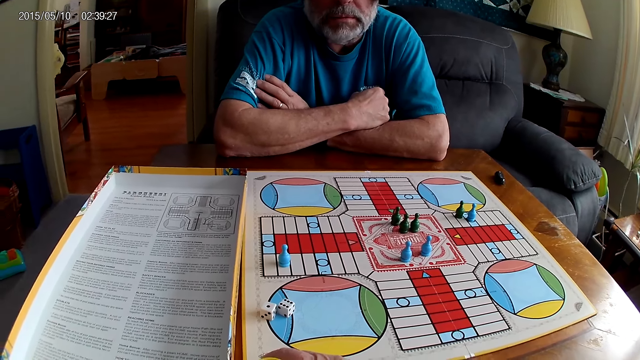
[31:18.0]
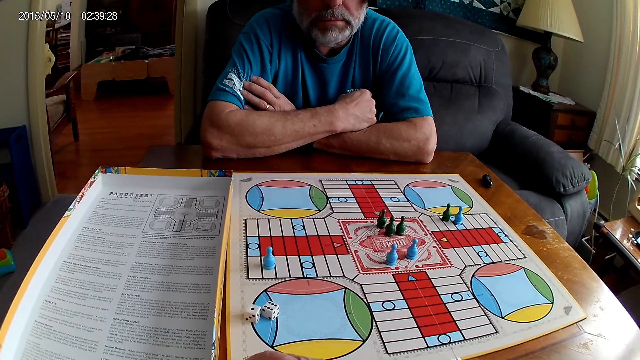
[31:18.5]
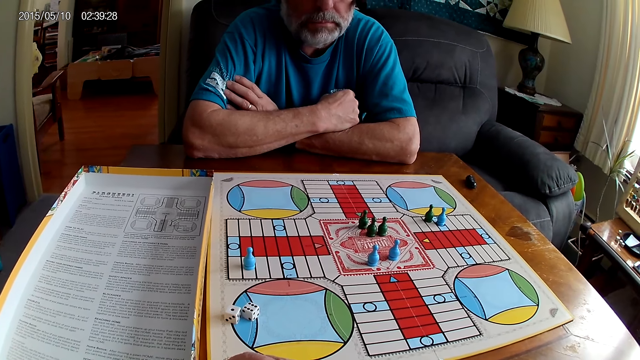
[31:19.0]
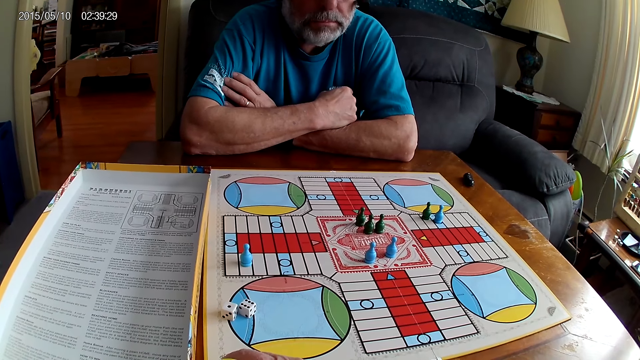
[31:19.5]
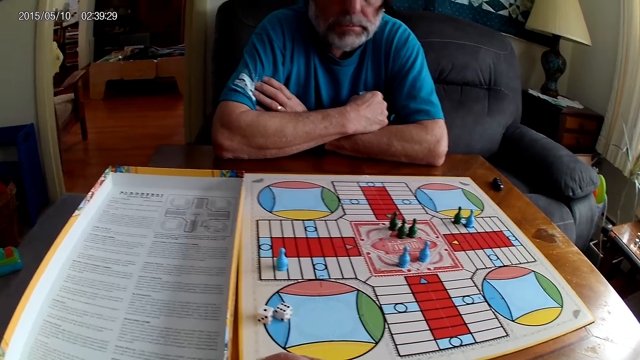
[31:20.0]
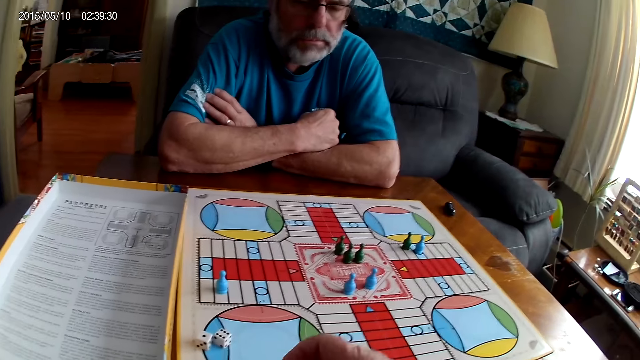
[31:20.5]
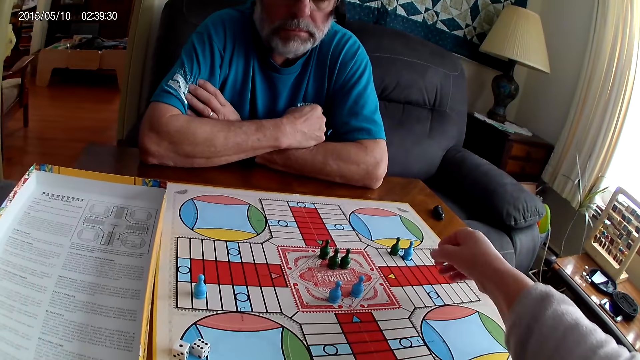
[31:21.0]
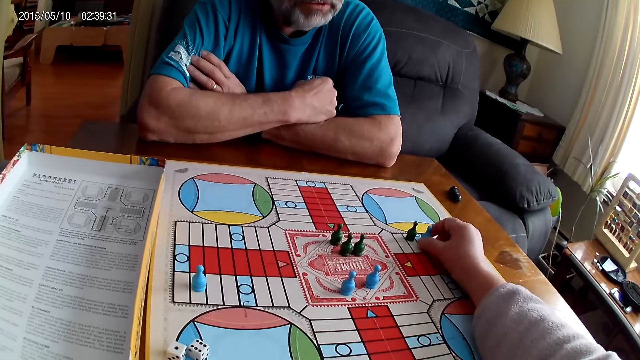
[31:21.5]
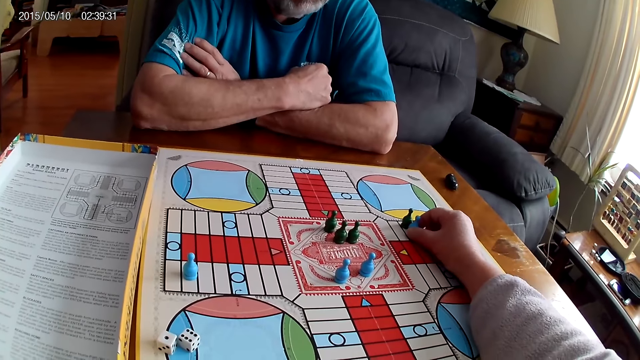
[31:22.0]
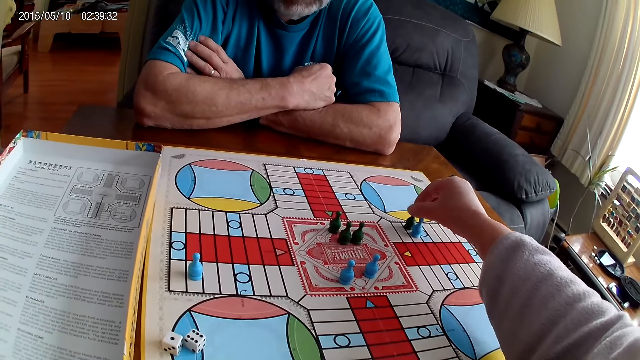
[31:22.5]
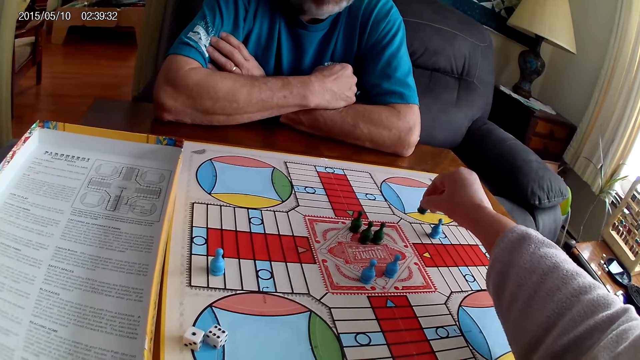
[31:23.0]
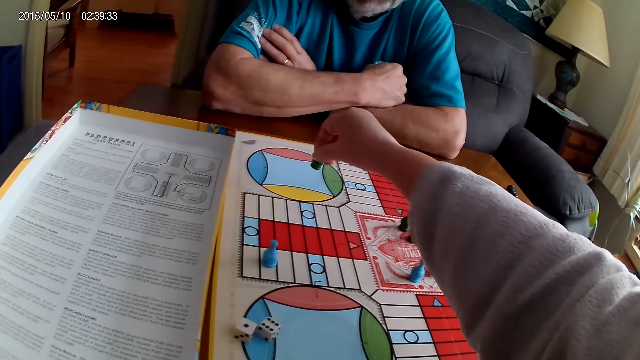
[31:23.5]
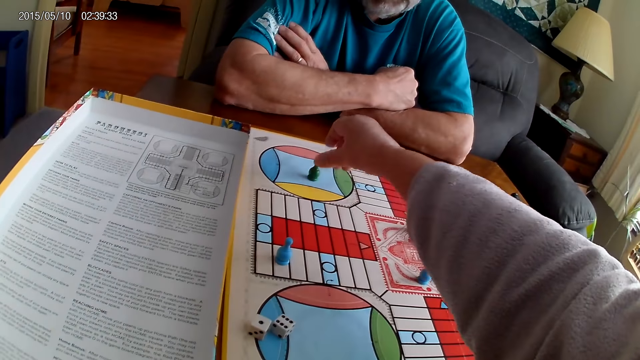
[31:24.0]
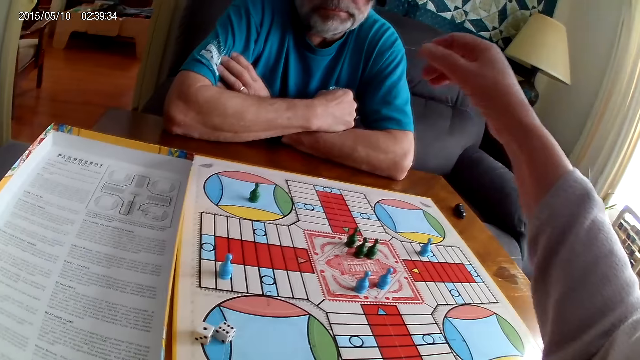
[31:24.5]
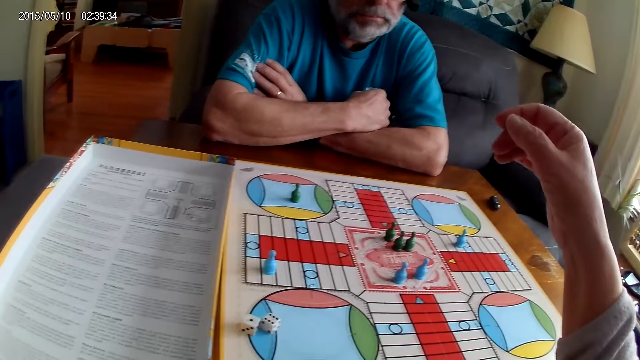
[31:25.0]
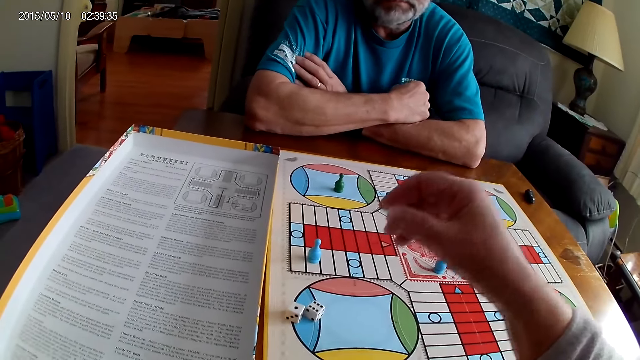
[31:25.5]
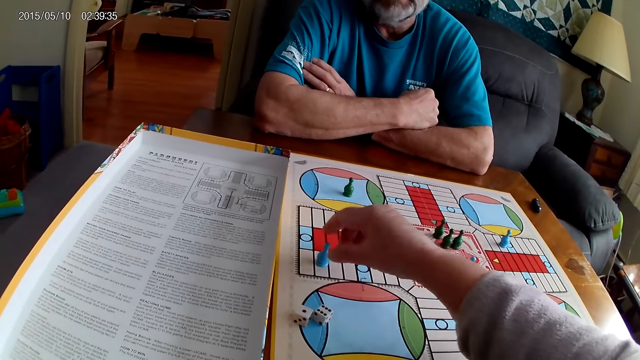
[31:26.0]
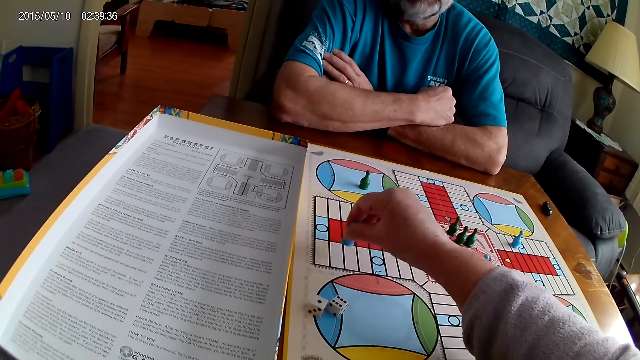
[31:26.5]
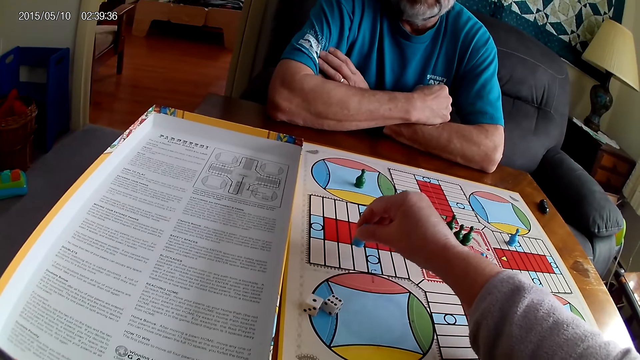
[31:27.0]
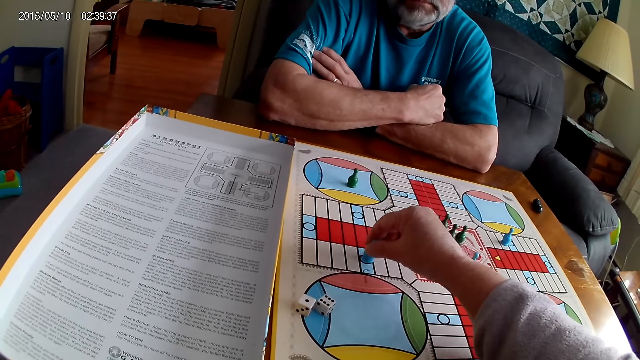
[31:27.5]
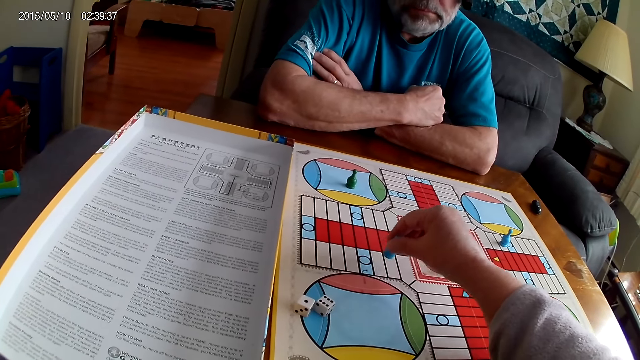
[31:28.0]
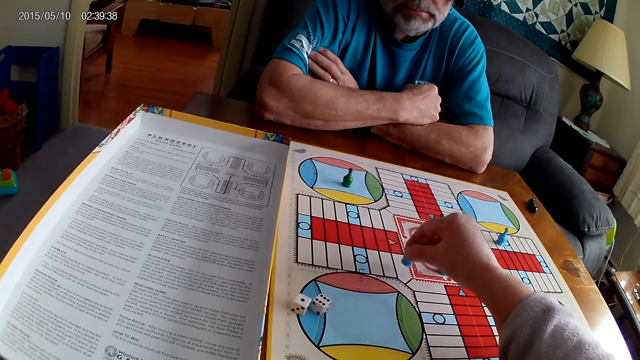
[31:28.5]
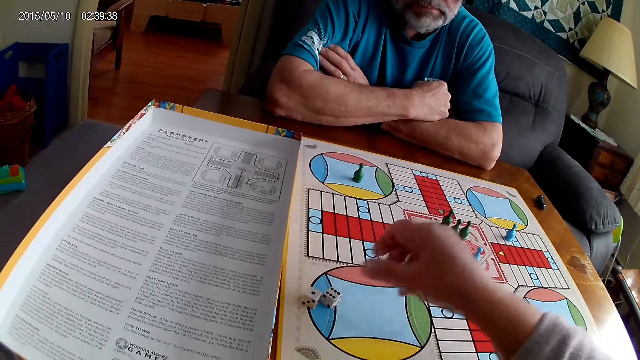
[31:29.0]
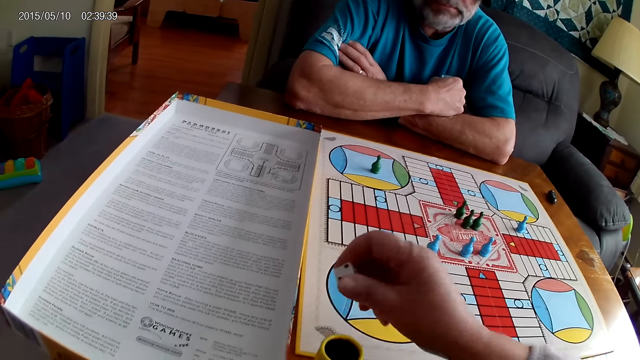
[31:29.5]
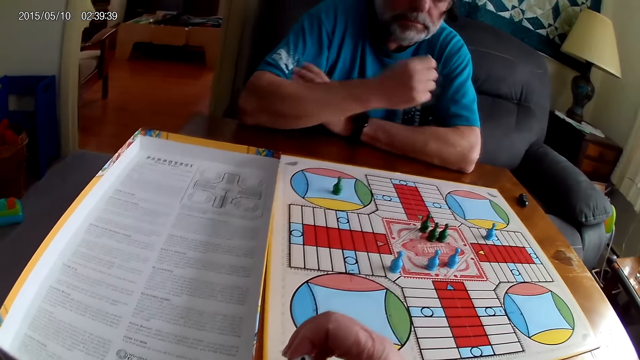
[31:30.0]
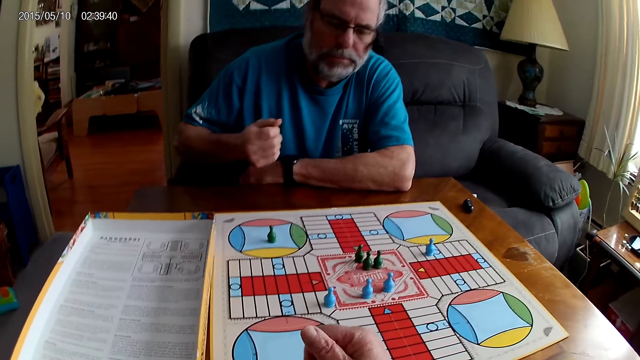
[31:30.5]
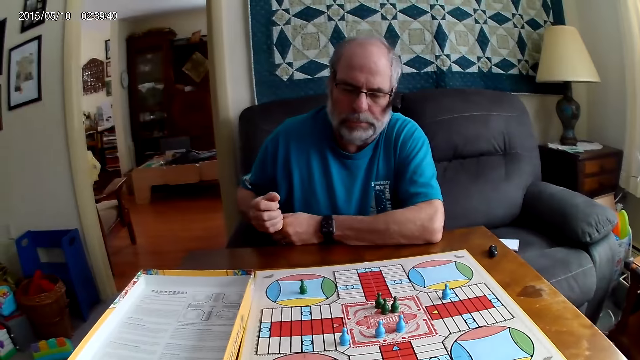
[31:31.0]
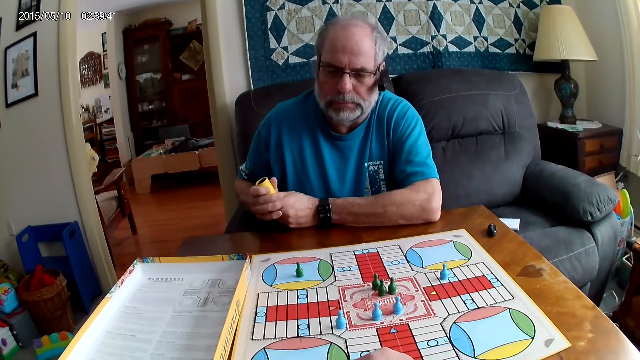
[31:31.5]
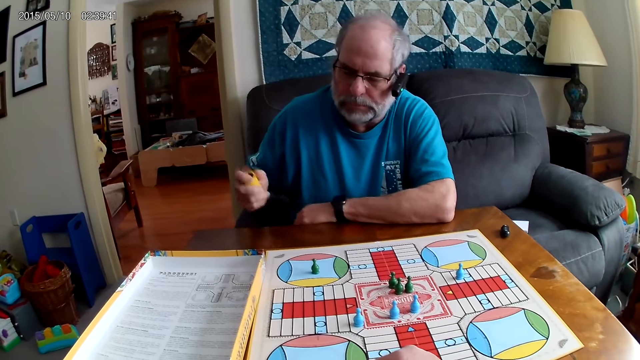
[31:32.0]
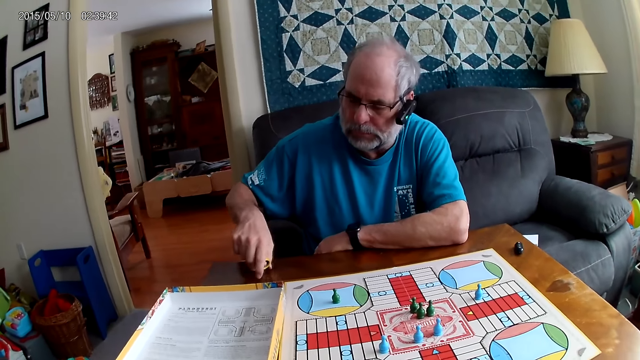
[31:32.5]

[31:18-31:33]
The camera wearer talks. He adjusts the blue pawn with his right hand. A man converses with the camera wearer. The camera wearer moves the token. He picks up the green pawn with his hand and places the green pawn on another space on the Ludo board. He moves the blue pawn through 10 cells on the Ludo board with his right hand. He picks up two dice from the Ludo board with his right hand. He puts them in the small container with his right hand. The man shuffles the two dice with the small container in his right hand. The man pours the dice from the small container on the table with his right hand.

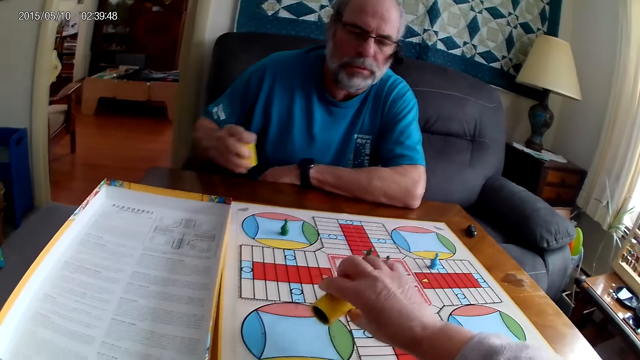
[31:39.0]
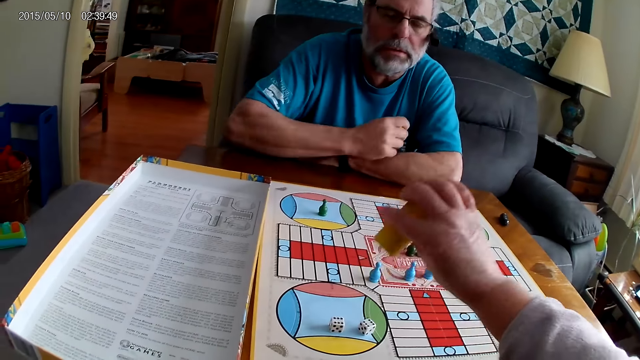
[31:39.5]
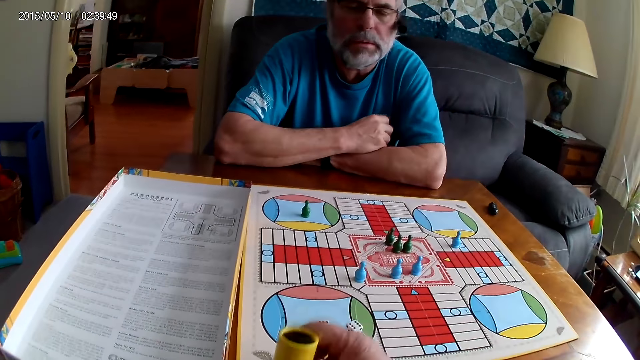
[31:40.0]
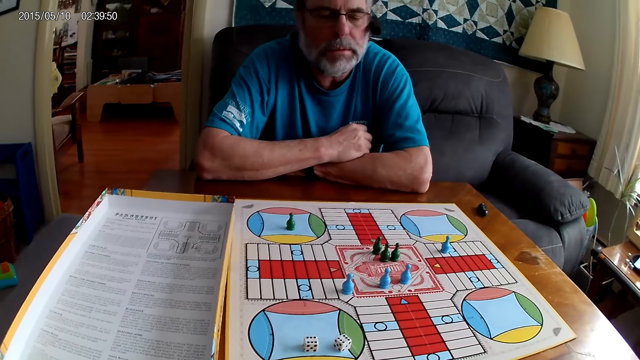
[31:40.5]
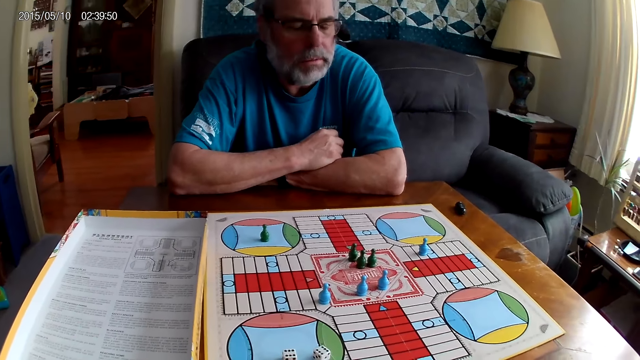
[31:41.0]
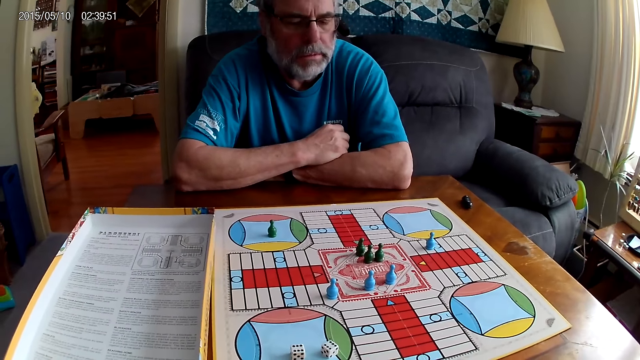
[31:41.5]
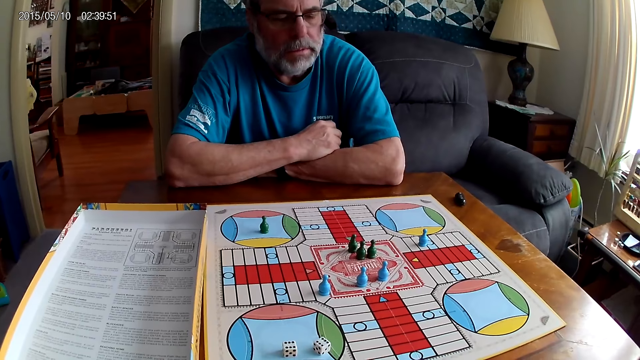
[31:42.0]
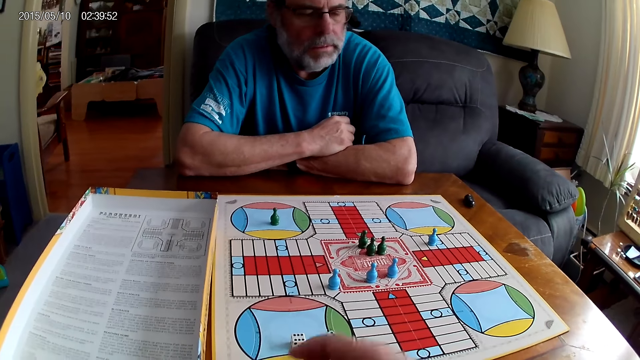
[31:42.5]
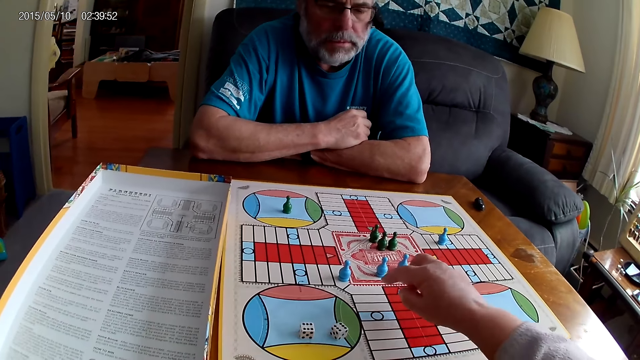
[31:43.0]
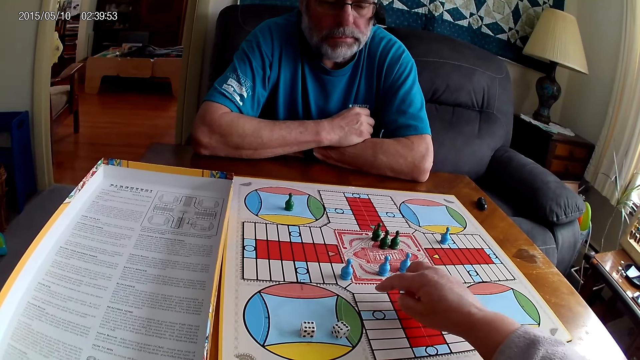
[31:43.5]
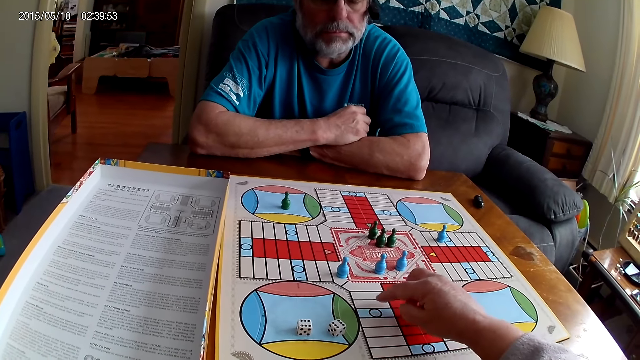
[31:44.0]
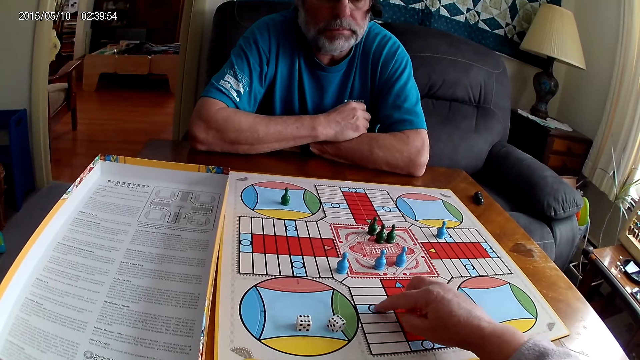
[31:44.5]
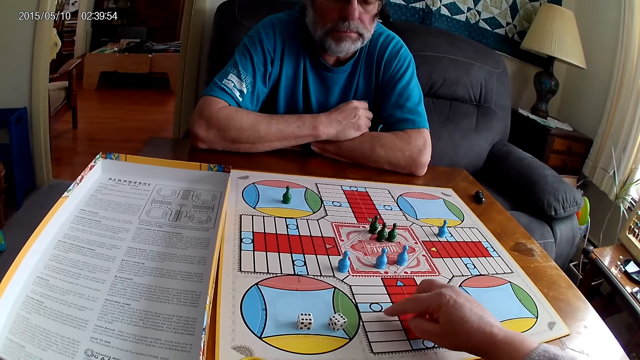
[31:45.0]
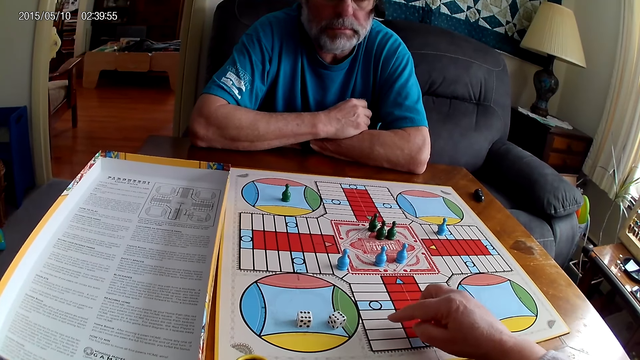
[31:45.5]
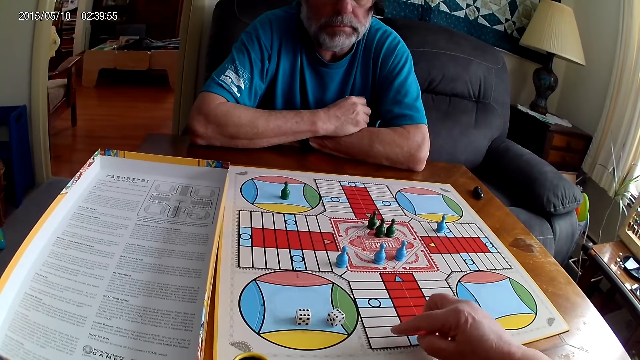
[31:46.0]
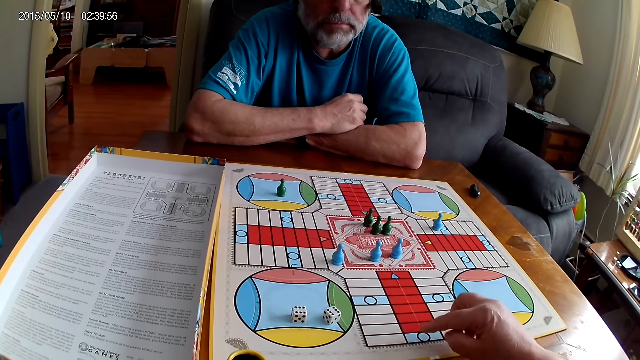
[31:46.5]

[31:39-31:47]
The camera wearer shakes the dice. He pours the dice from a small container or dice cup on the Ludo board with his right hand. He places the dice cup aside and stares at the board game. He counts cells on the Ludo board with his right hand.
